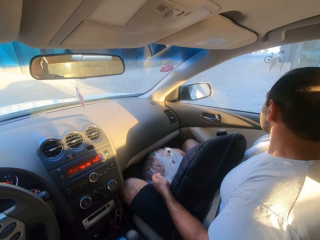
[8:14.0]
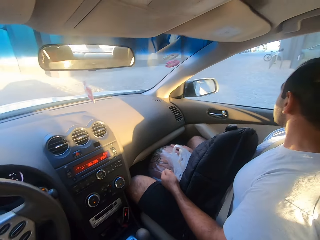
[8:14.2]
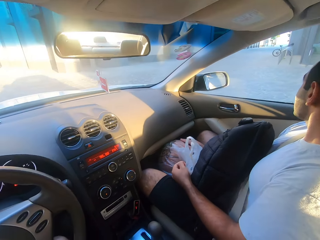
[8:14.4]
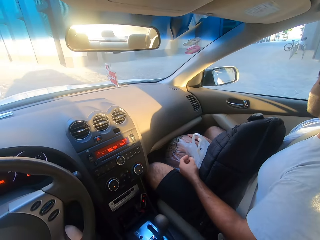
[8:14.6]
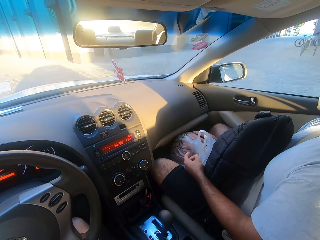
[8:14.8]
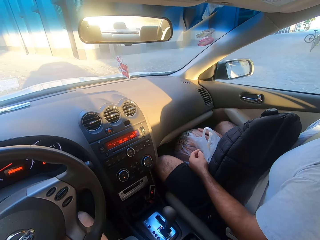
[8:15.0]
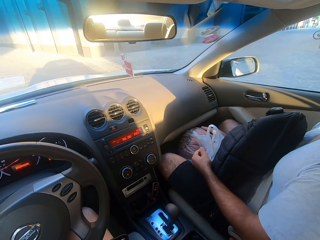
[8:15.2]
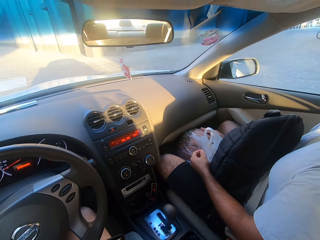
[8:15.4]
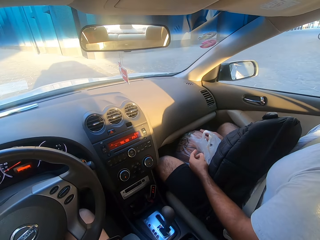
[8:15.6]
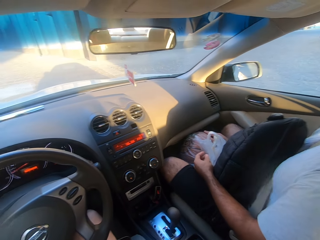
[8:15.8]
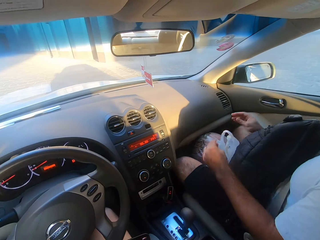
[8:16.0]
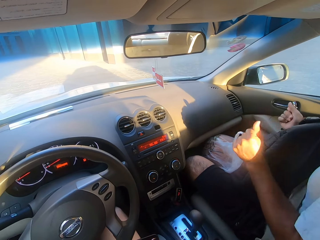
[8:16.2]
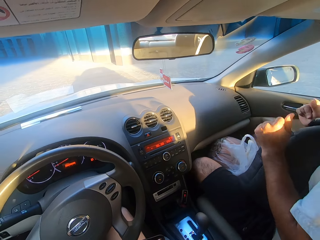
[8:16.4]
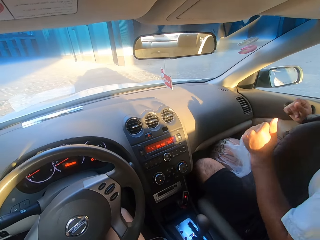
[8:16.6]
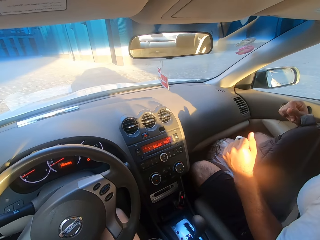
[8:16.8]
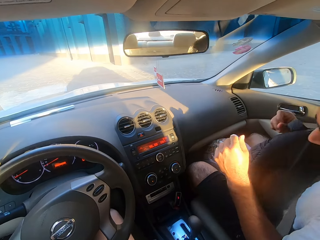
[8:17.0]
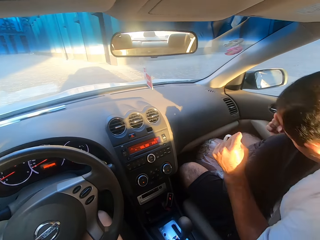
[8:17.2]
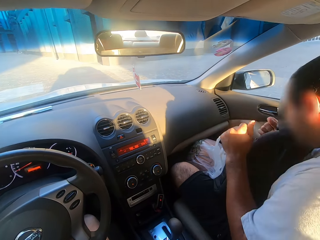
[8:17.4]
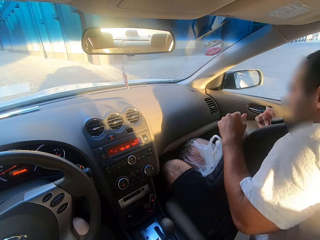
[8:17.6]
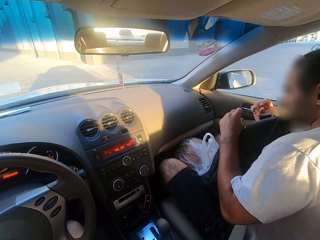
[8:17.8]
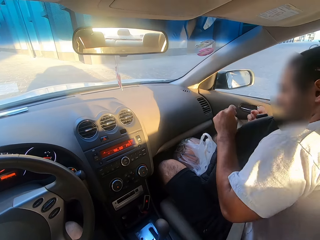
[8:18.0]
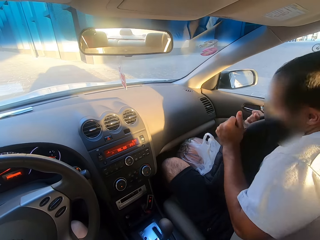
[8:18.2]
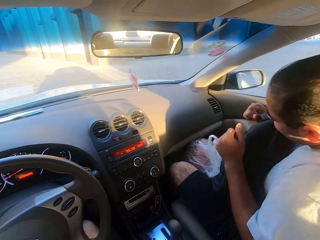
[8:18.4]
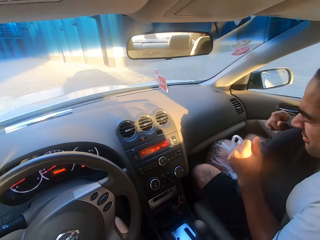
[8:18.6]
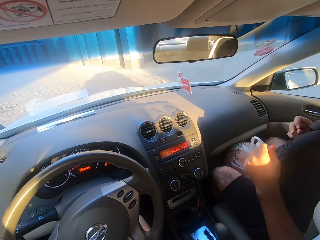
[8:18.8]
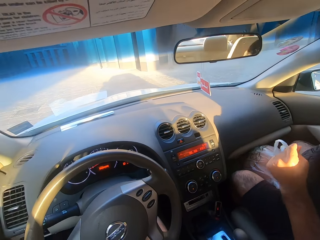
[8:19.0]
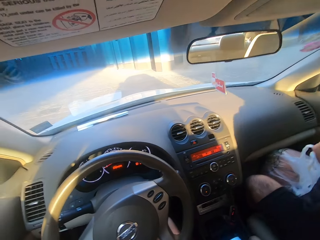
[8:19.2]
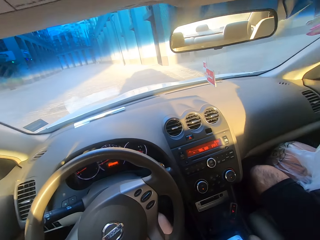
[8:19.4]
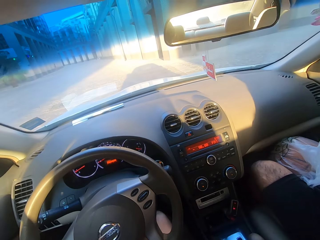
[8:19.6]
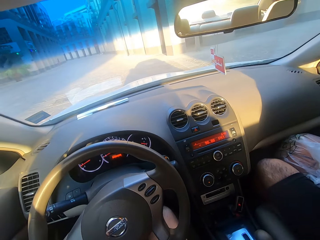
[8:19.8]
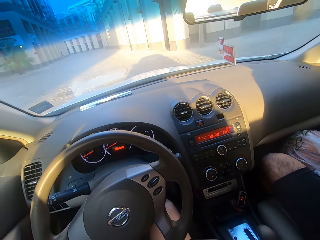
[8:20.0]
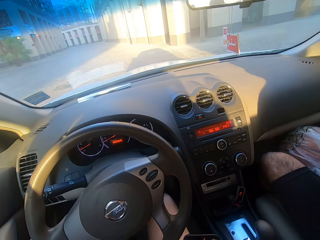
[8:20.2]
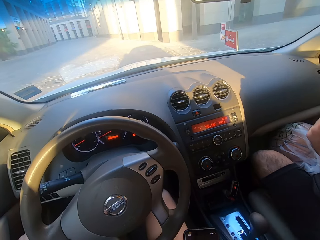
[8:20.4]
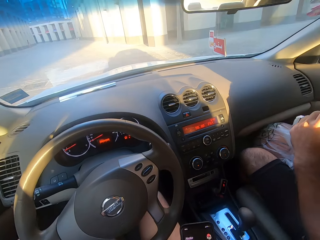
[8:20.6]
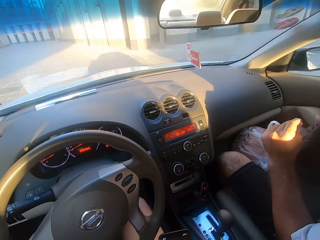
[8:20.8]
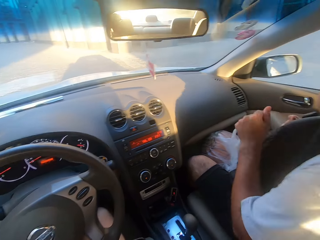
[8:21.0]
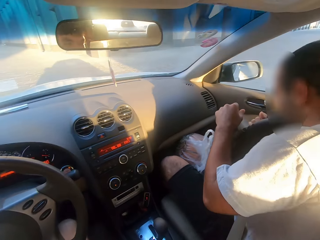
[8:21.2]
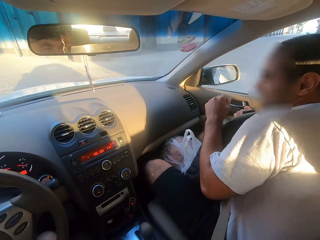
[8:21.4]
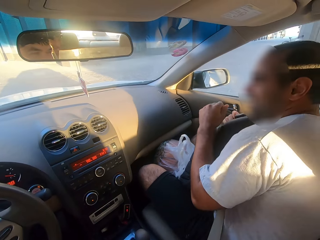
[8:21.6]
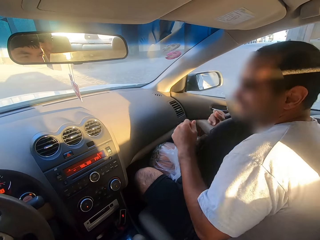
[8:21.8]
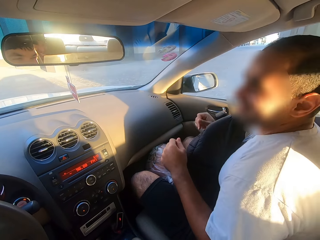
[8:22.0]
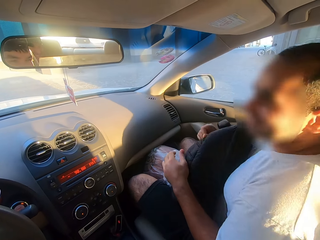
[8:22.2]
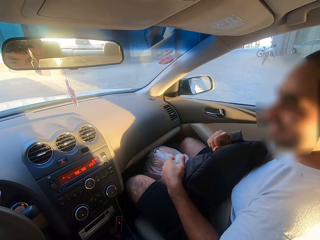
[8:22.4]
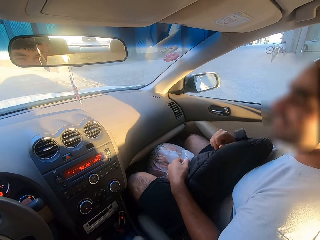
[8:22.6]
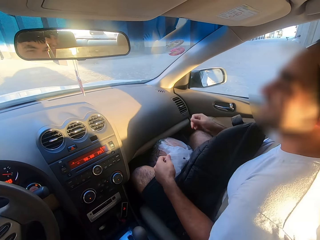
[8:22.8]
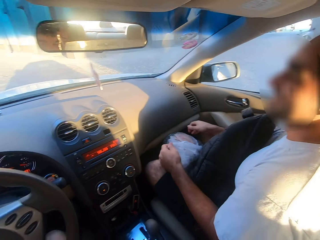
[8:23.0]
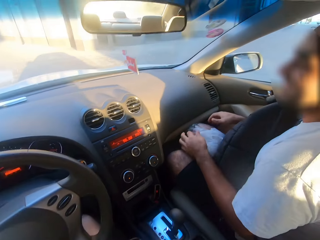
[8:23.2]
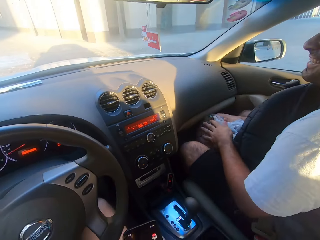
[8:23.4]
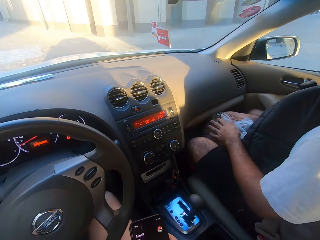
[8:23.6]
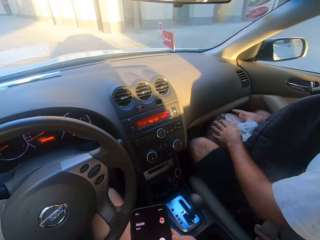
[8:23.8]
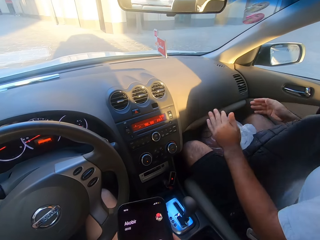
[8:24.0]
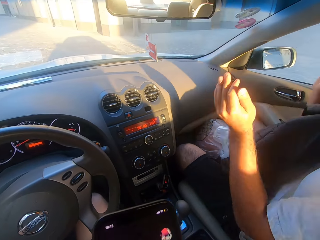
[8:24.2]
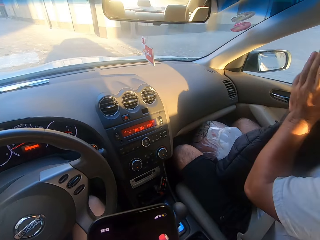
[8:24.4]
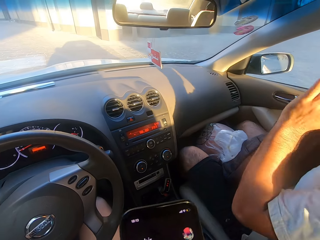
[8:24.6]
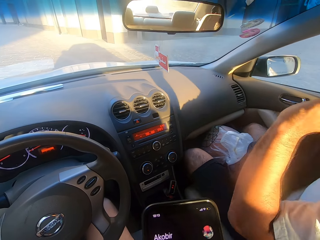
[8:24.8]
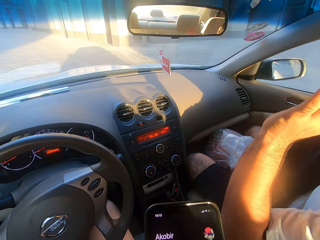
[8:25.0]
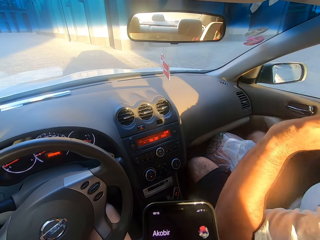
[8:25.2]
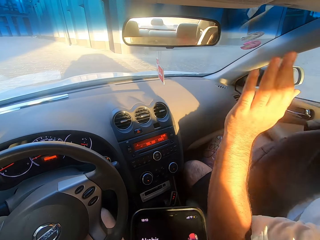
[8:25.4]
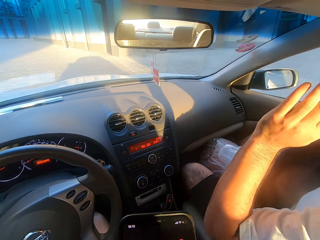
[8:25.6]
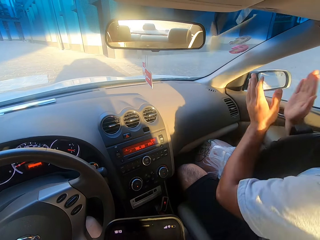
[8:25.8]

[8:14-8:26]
A man snaps his fingers while dancing. The camera wearer looks ahead and looks at the man. The man dances.

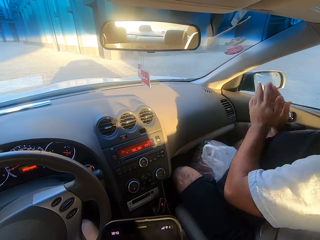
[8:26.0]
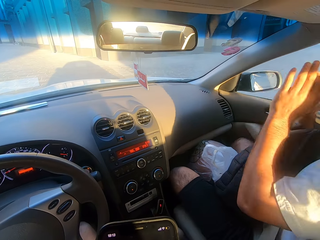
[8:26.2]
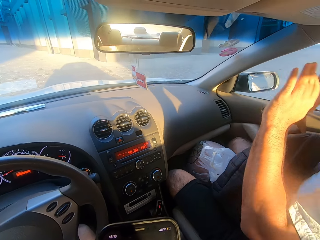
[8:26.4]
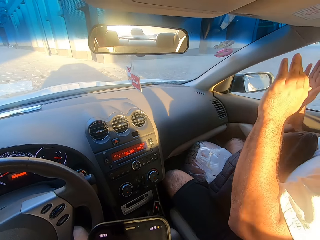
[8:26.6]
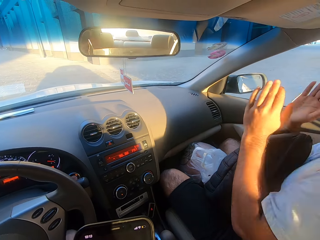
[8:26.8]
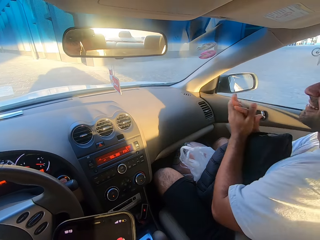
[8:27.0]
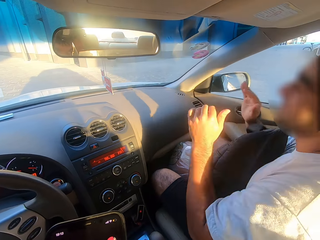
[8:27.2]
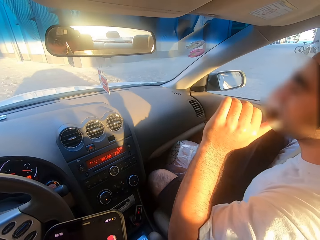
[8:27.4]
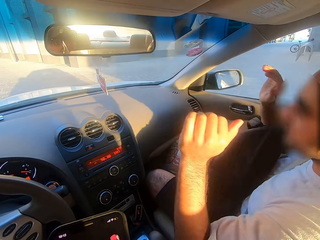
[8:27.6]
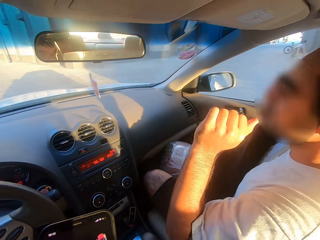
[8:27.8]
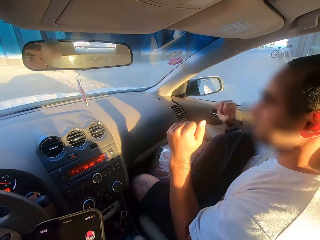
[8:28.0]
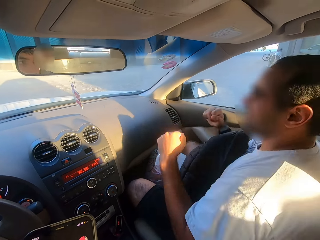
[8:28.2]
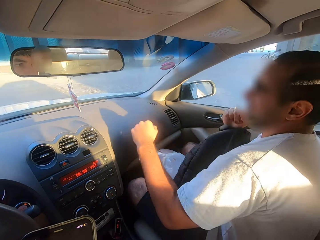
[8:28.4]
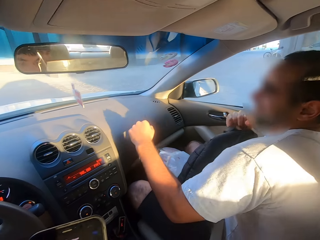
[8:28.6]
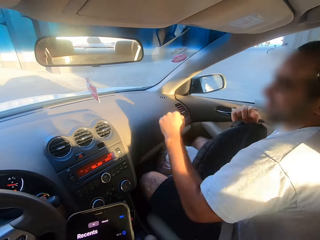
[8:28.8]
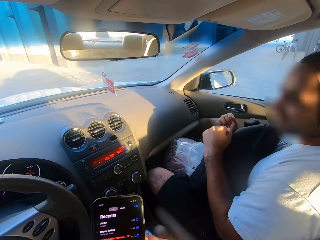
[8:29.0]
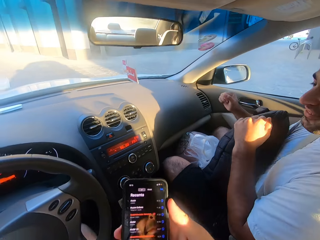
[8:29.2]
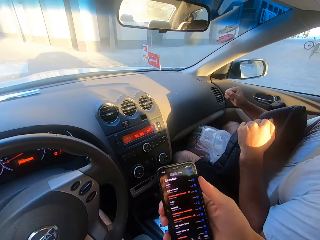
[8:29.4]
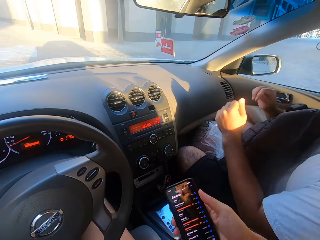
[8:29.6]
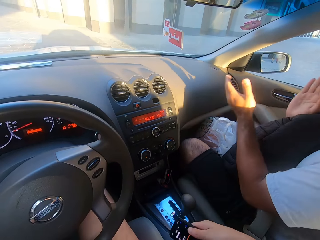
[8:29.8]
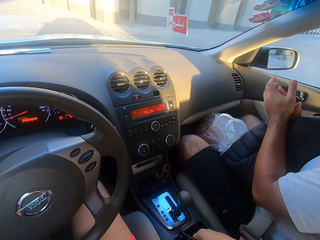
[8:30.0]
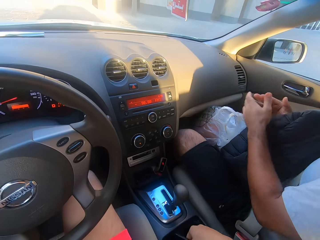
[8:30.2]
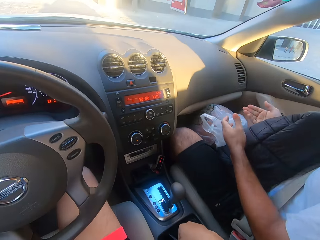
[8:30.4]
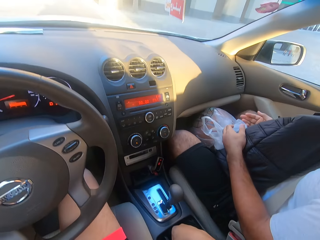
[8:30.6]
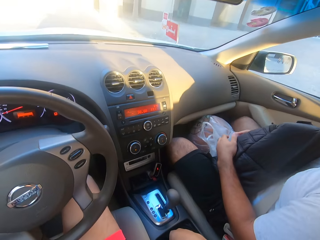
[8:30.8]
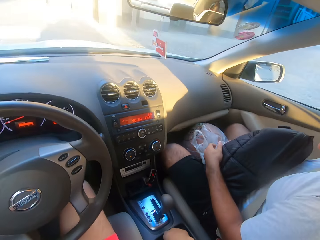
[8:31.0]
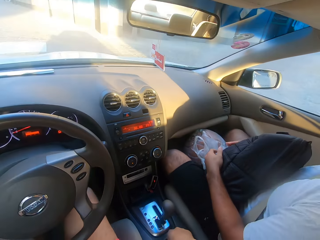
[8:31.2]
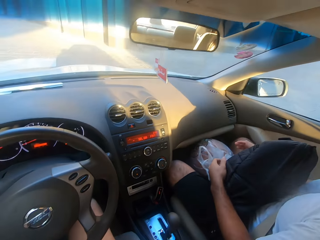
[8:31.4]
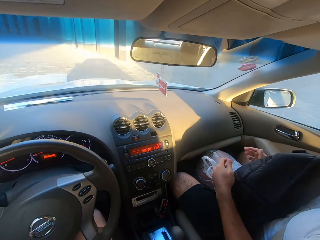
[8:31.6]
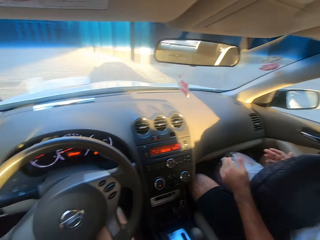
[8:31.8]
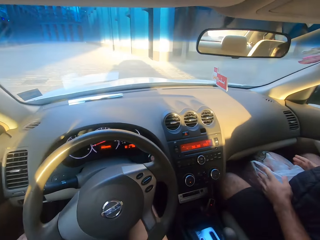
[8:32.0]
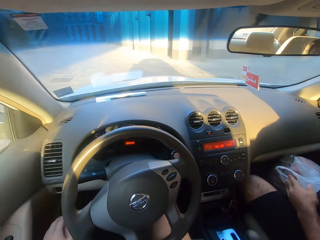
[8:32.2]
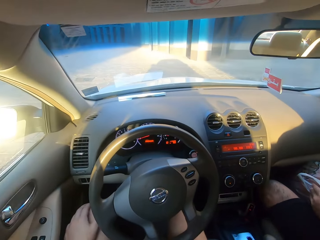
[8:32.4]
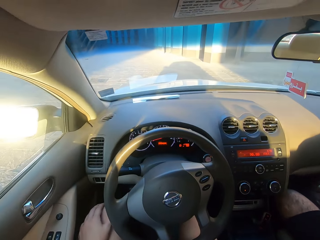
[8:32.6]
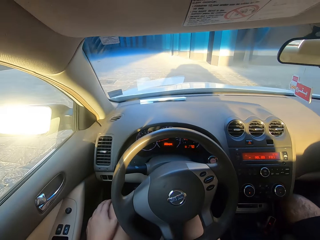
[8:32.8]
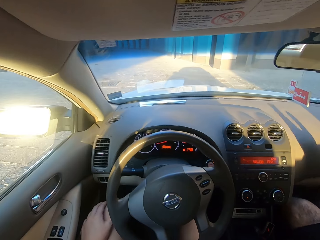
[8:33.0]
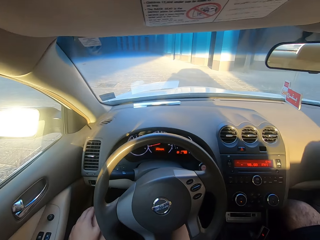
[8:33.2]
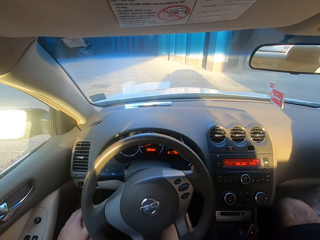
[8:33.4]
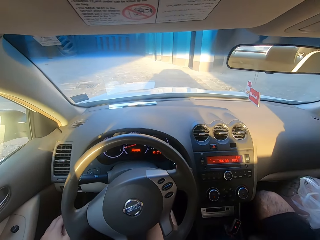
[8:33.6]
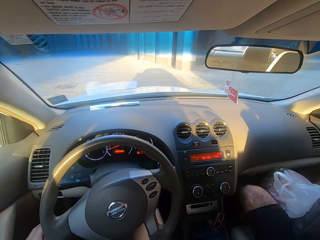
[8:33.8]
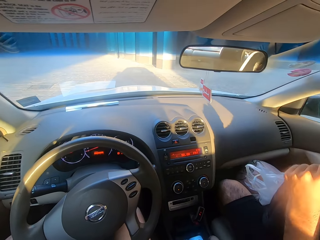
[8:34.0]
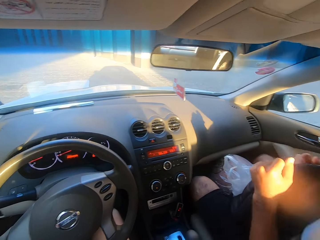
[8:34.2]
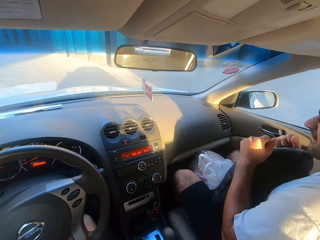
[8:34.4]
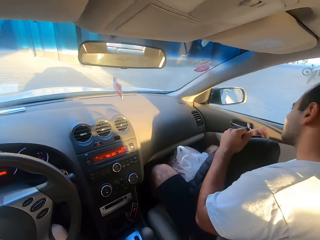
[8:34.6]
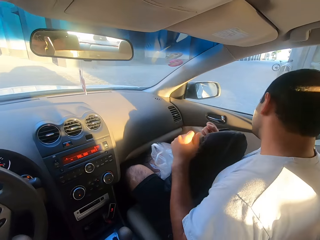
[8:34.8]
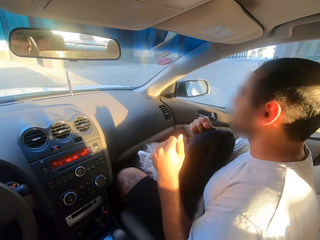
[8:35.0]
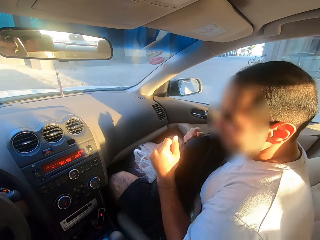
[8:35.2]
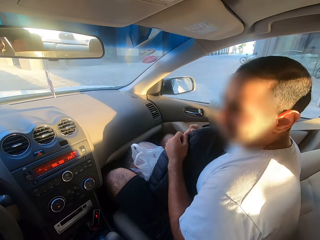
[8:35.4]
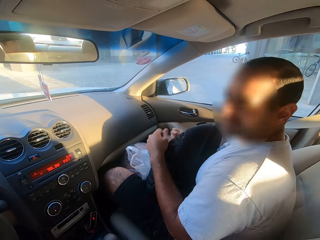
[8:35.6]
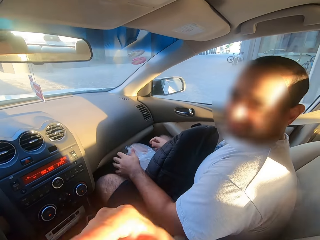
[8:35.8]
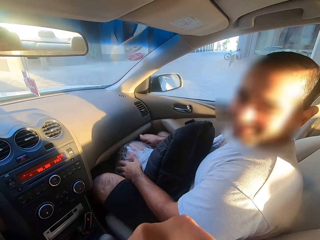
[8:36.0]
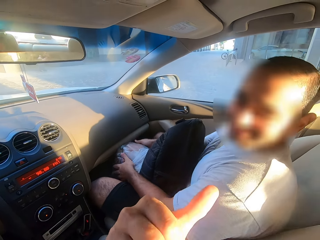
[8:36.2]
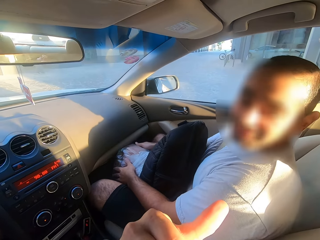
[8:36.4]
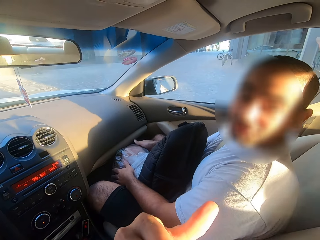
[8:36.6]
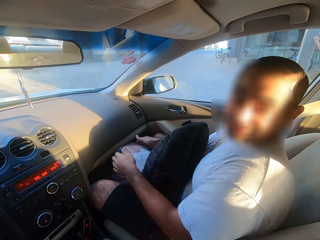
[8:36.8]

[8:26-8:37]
A man claps while dancing. The camera wearer goes through his phone. They look around.
